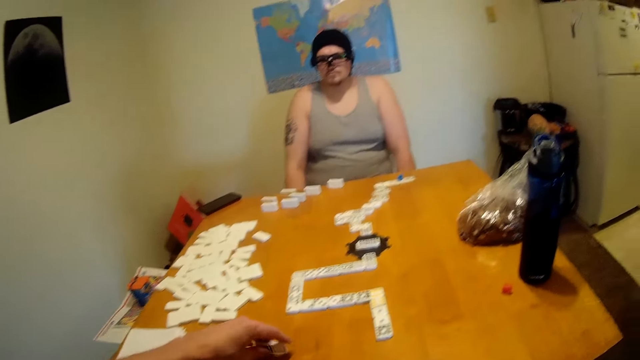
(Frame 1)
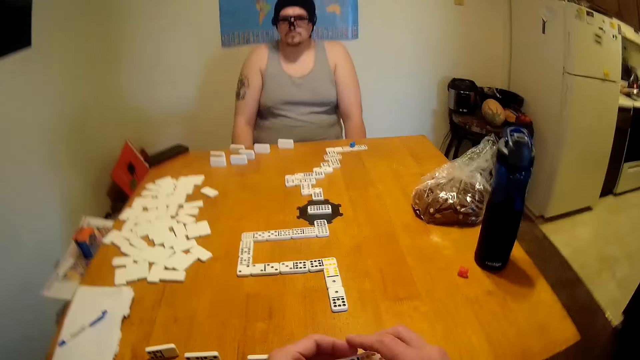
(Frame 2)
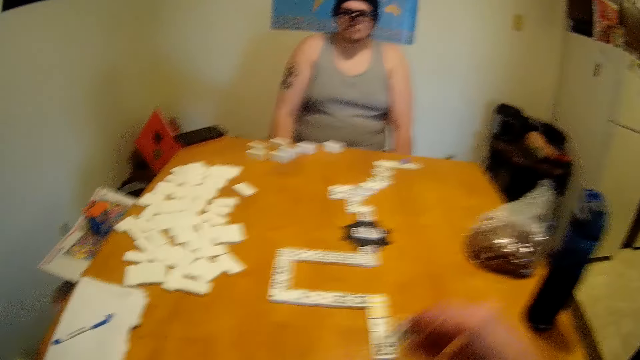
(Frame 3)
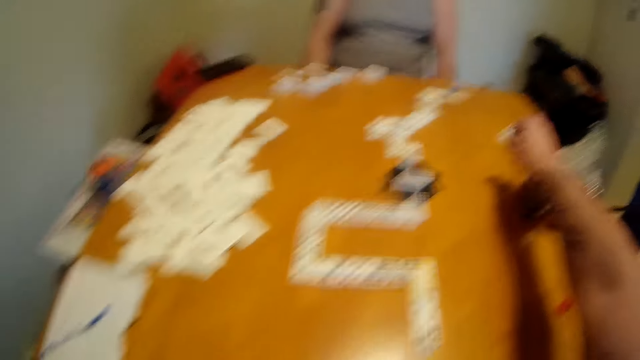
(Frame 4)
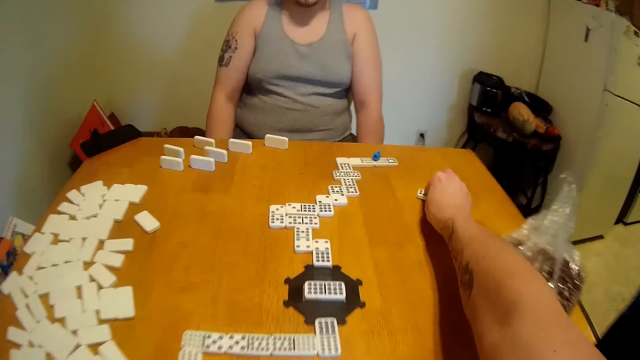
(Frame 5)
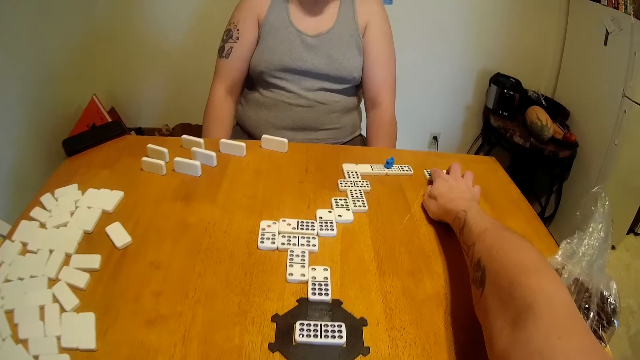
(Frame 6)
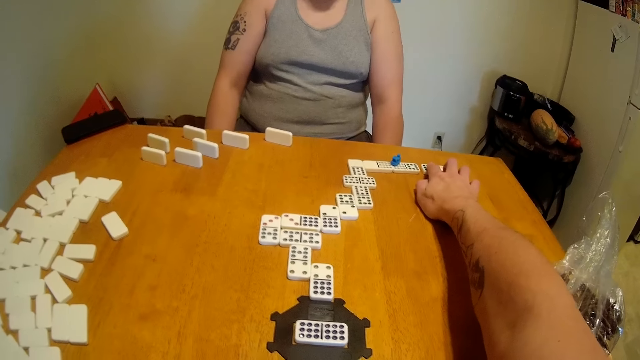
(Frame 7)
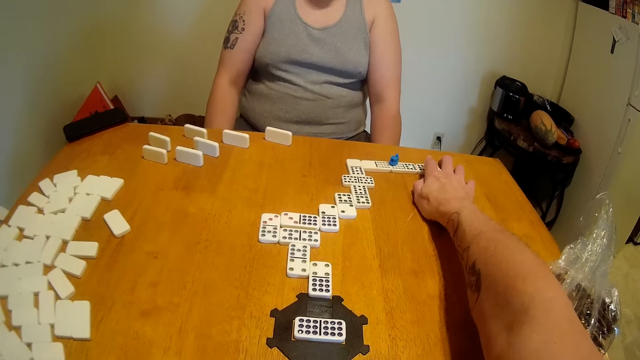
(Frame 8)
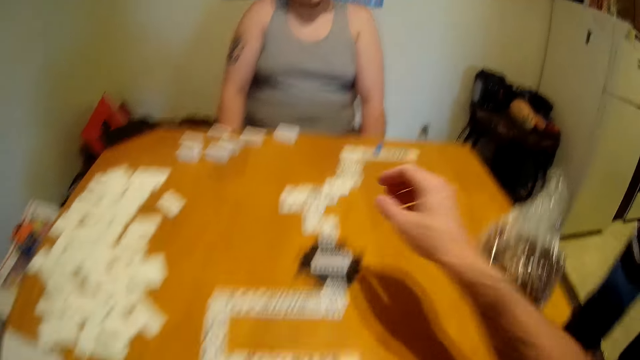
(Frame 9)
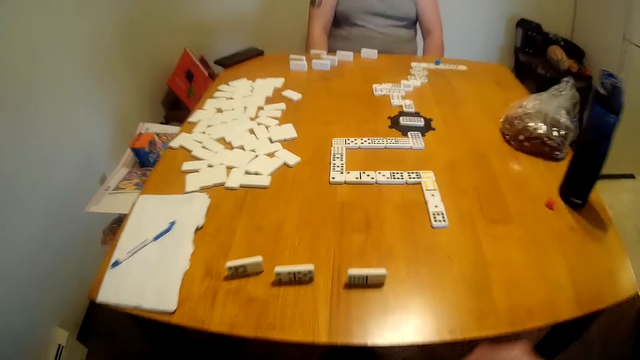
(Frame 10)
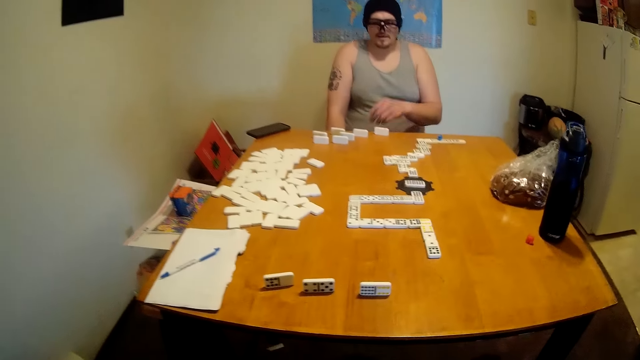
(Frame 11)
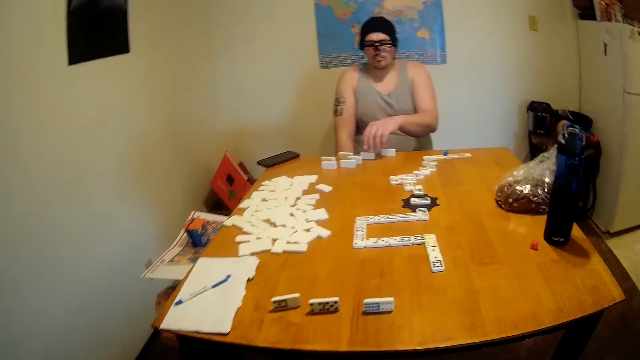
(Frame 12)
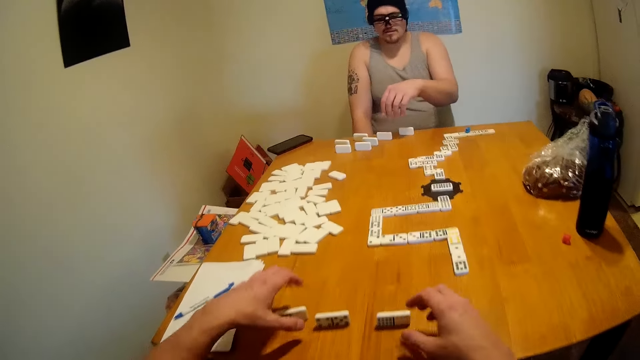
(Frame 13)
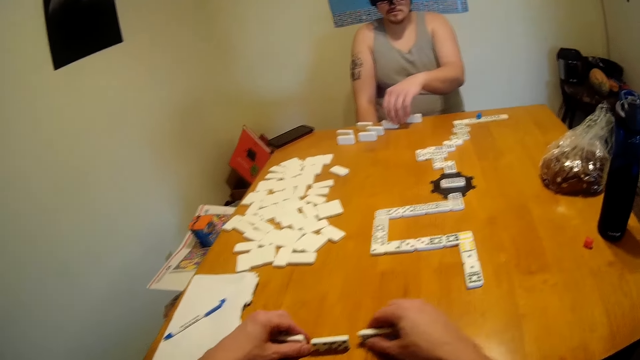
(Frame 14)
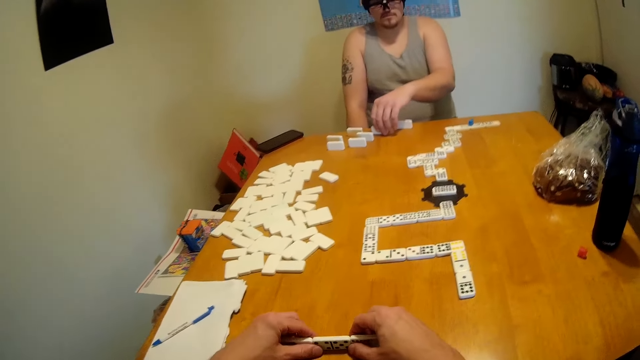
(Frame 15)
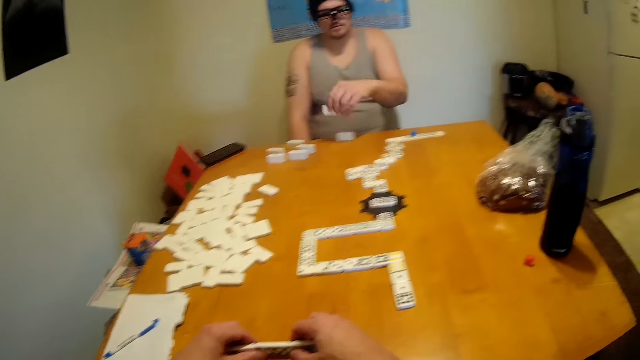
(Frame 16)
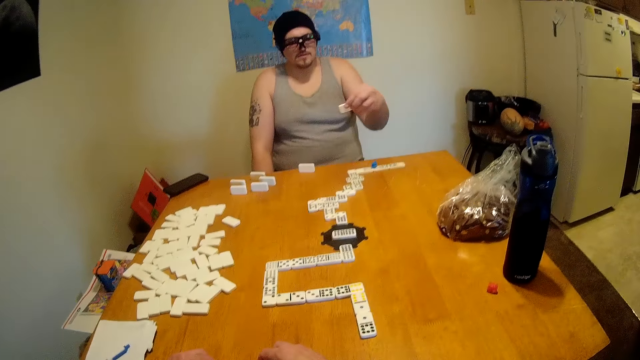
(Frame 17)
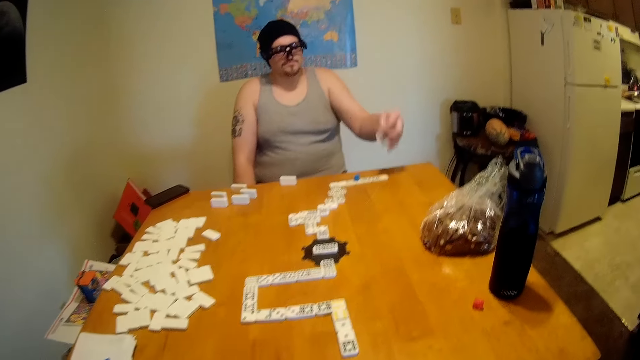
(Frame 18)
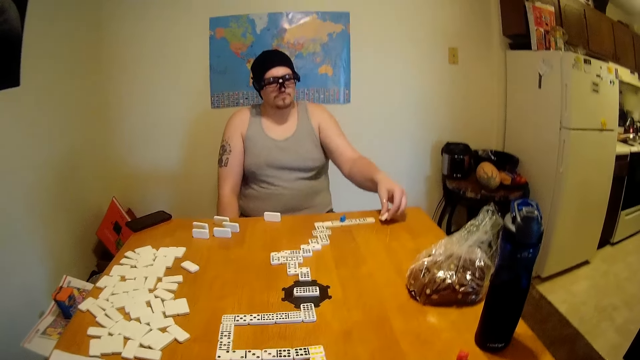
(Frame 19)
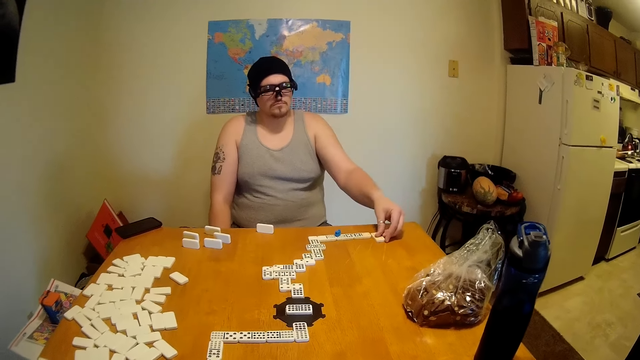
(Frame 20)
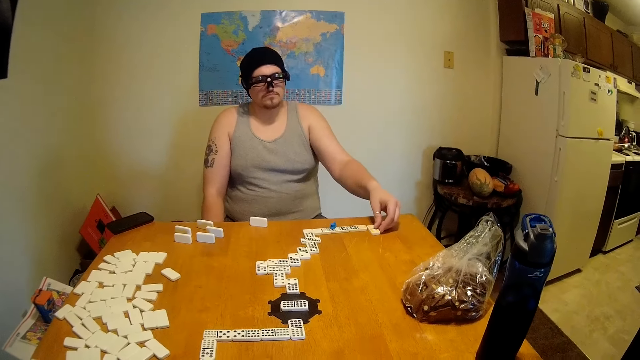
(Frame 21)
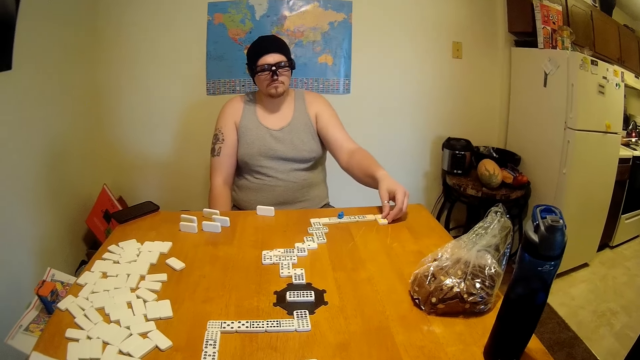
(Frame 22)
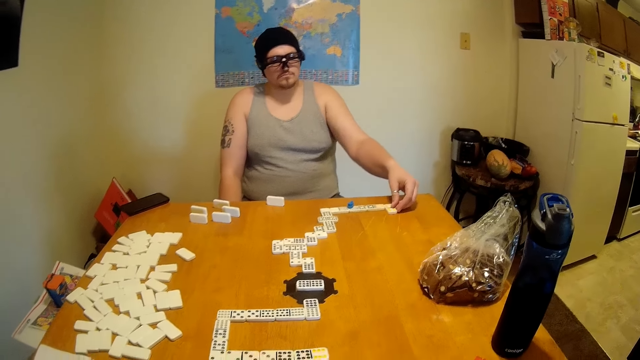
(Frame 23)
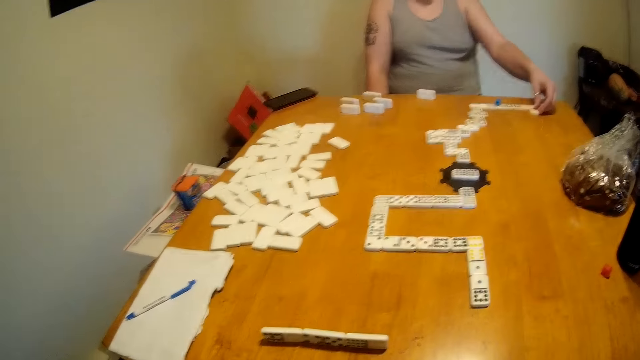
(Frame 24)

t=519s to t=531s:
The camera wearer holds a domino. They lift a tile from the table. They push dominoes. They place the tile at the end of a domino chain on the table. They pick up a domino with both hands. They put the tiles together. A man lifts a tile from the table. The man places the tile at the end of the domino chain on the table.

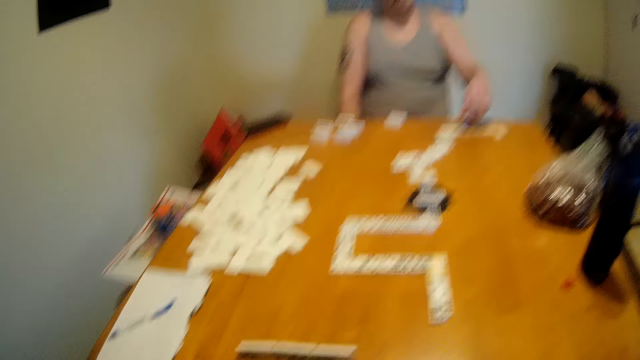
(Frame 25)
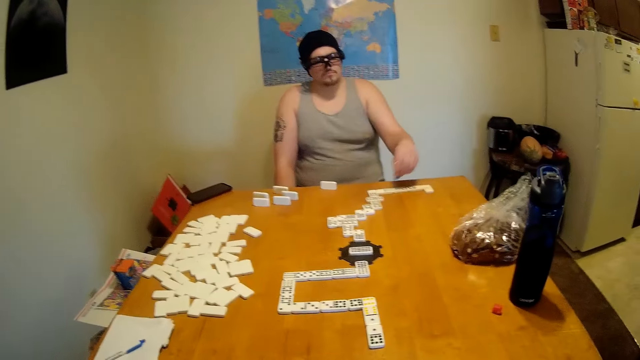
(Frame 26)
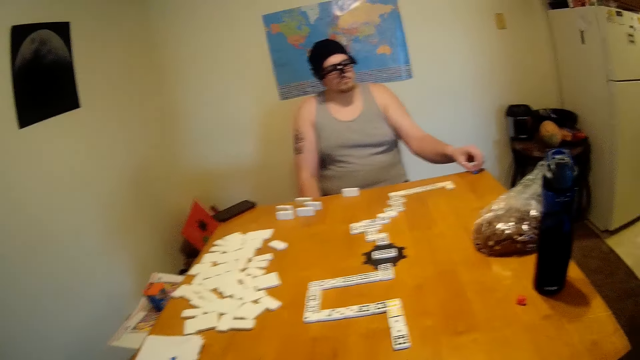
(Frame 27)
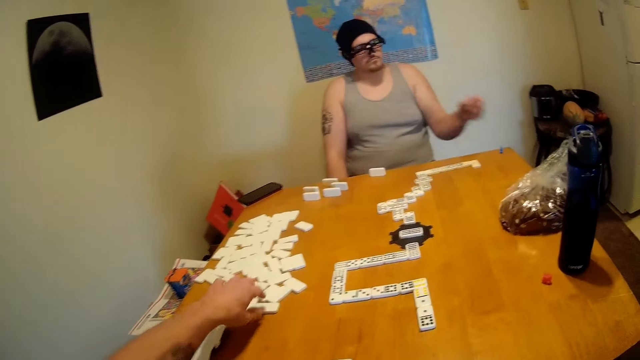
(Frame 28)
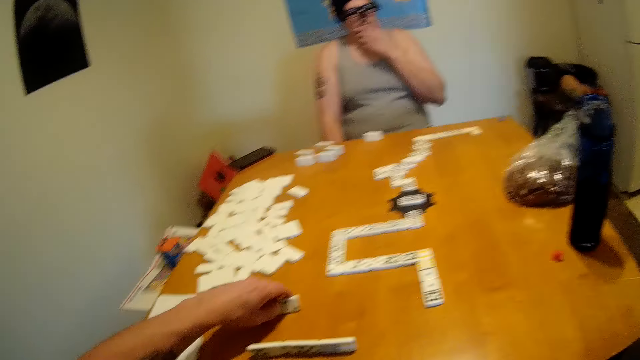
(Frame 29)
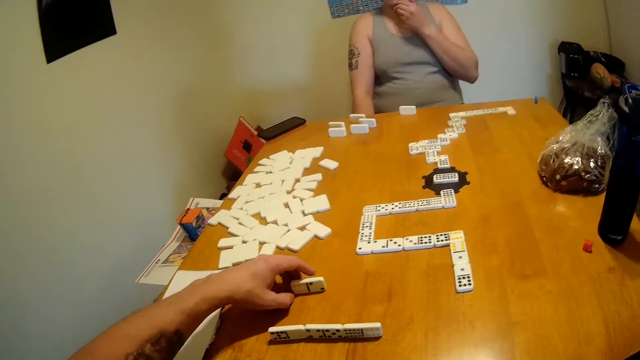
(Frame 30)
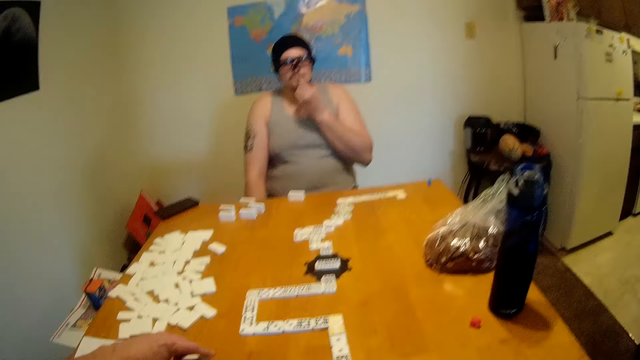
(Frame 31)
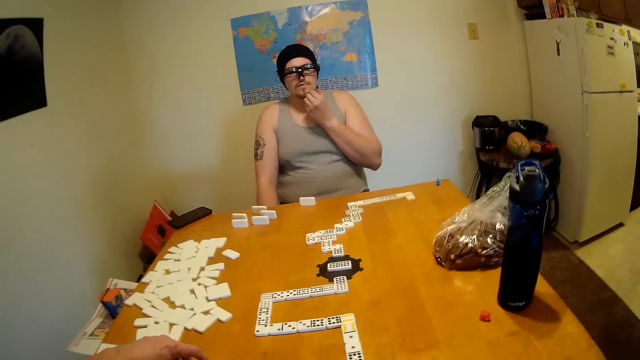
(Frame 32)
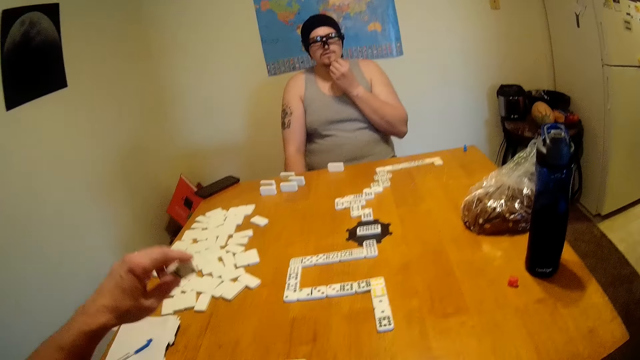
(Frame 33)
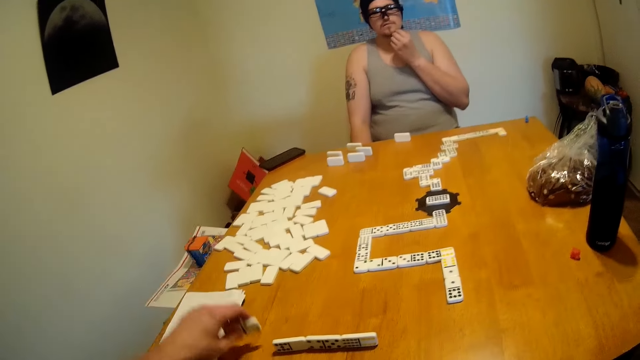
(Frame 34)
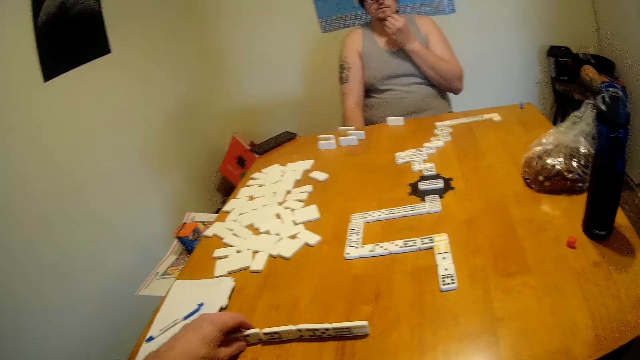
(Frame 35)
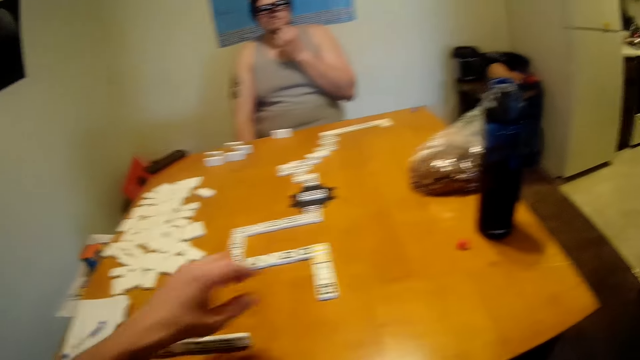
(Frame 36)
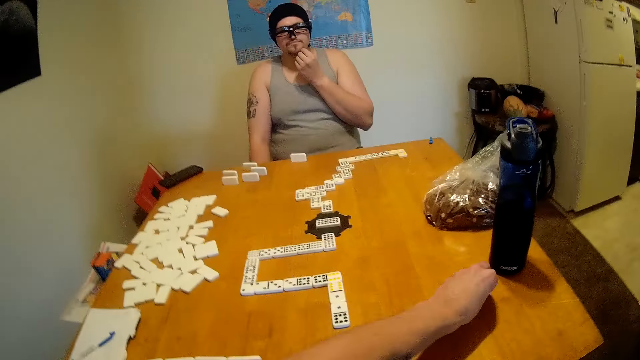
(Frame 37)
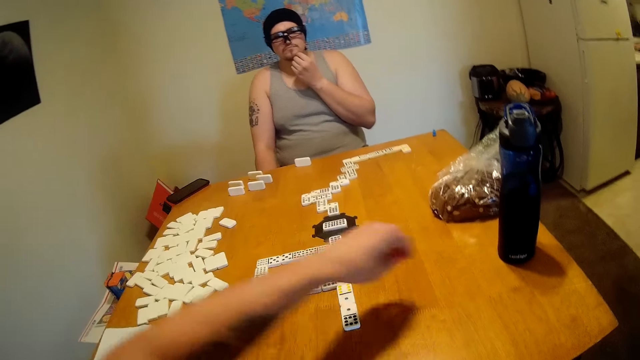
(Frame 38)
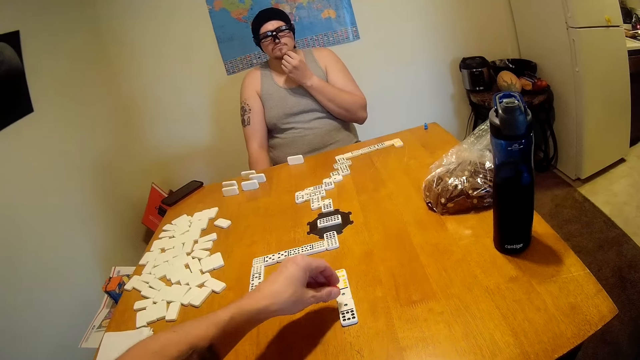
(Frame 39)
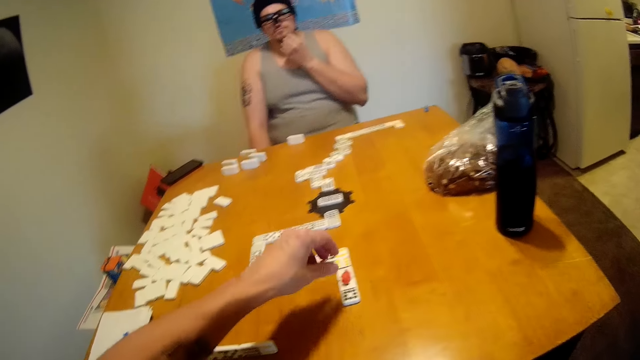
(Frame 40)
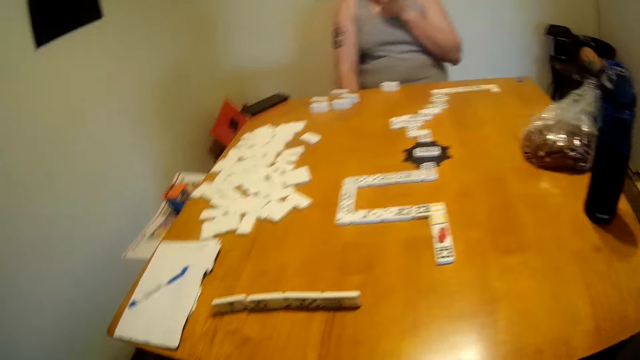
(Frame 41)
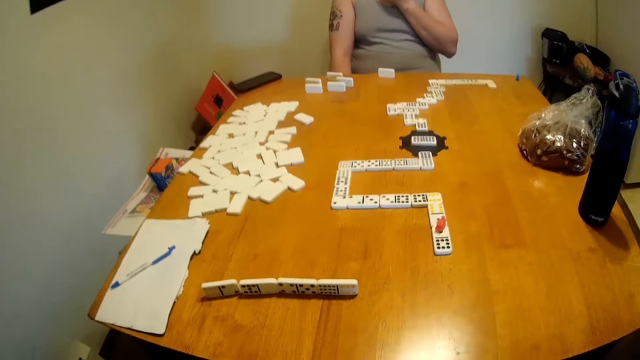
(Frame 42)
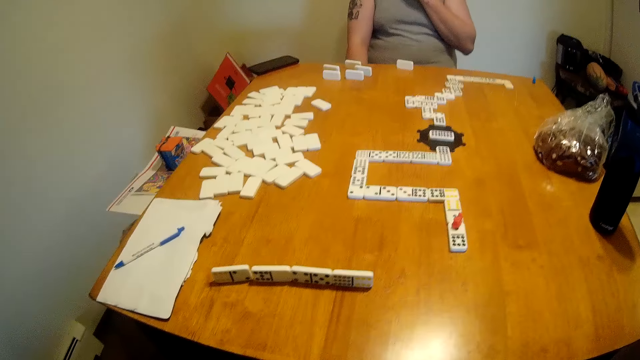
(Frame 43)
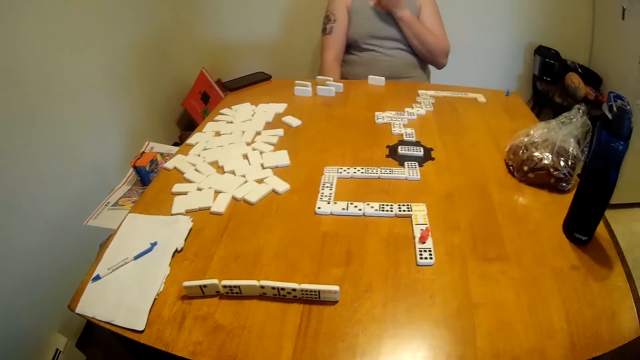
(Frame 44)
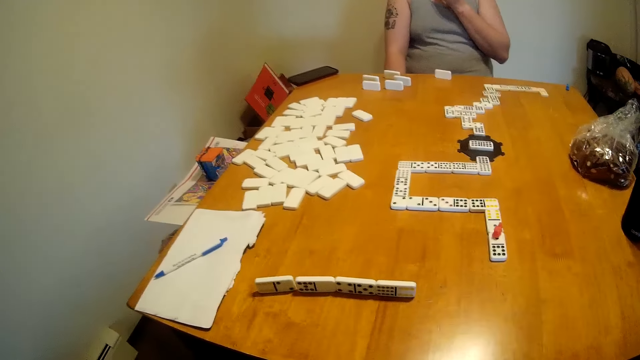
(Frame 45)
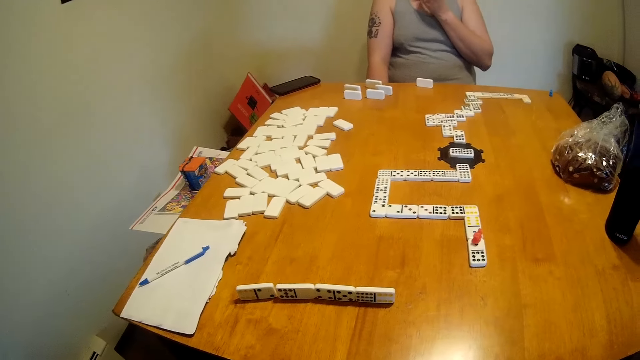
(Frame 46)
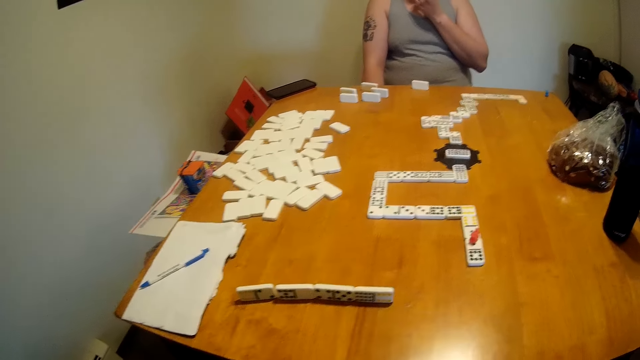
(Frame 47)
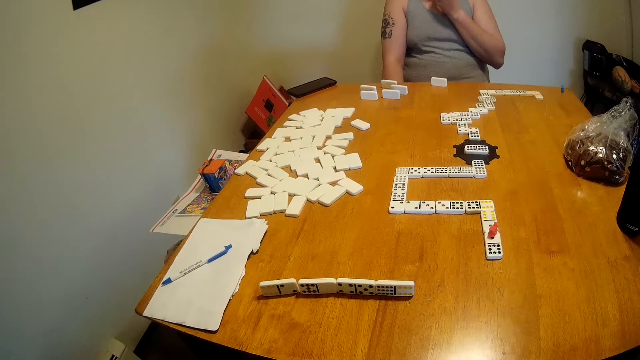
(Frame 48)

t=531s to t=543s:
A man lifts a marker from the domino chain. The man places the marker on the table side. The camera wearer moves a tile on the table. They pick up a domino. They lift a tile from the table. They place the tile on the table. They pick a marker from the table. They place the marker on the domino chain. They look around the table.
